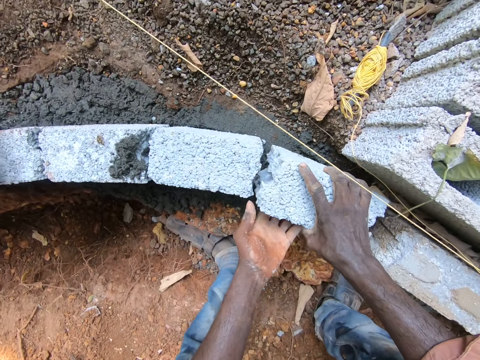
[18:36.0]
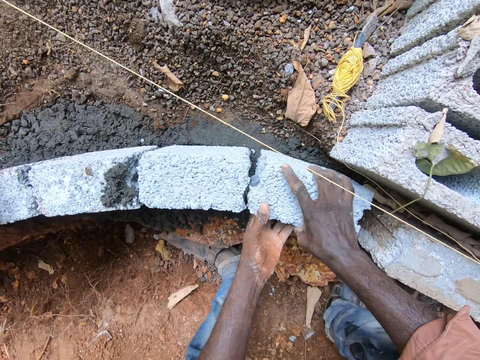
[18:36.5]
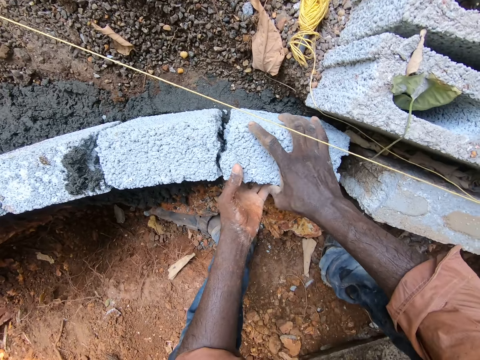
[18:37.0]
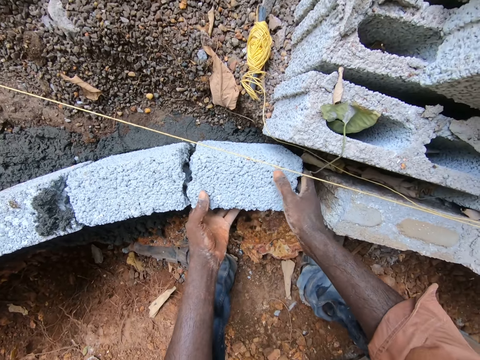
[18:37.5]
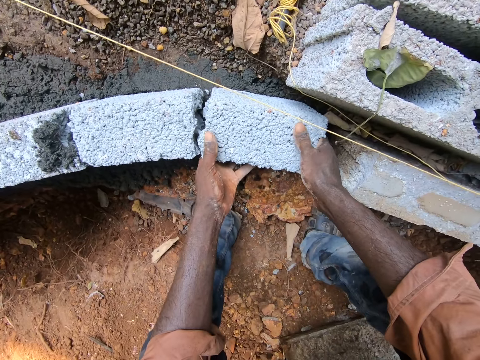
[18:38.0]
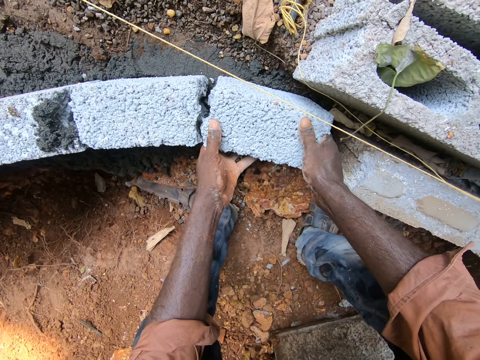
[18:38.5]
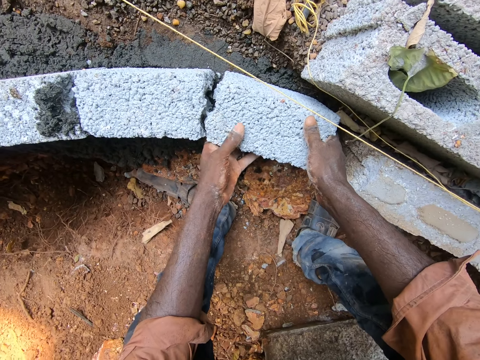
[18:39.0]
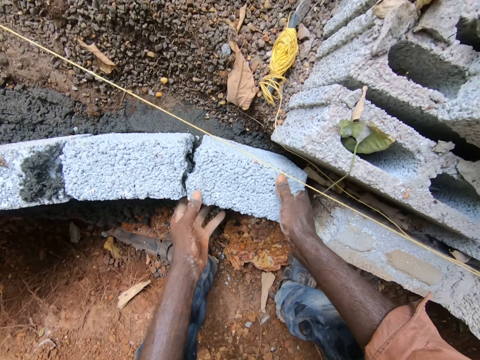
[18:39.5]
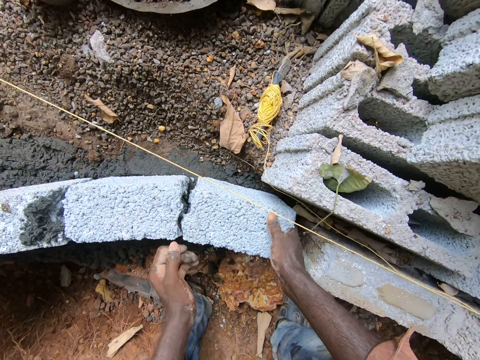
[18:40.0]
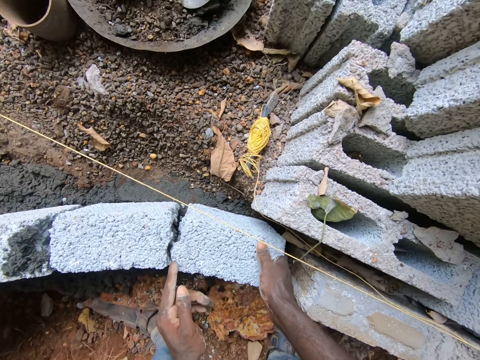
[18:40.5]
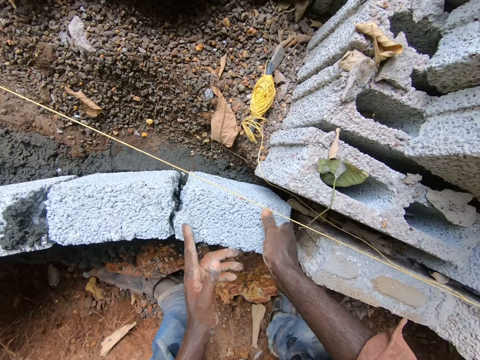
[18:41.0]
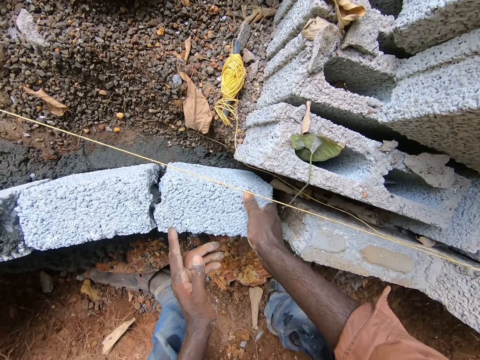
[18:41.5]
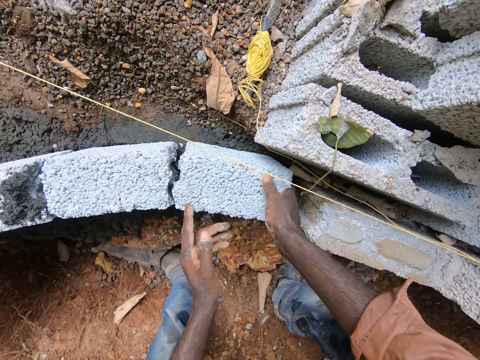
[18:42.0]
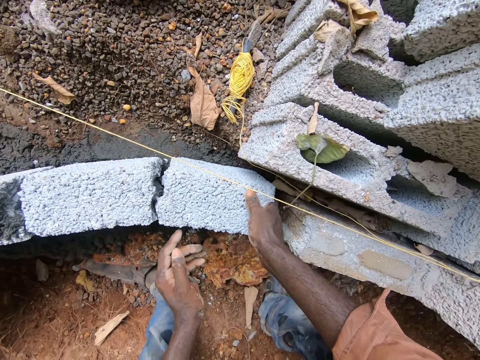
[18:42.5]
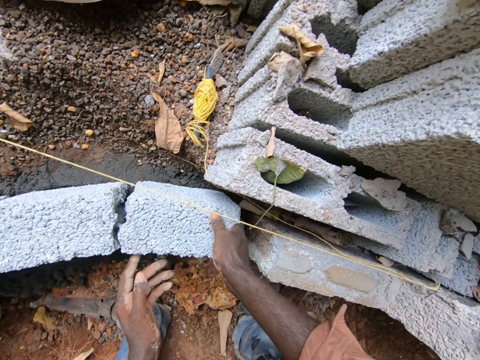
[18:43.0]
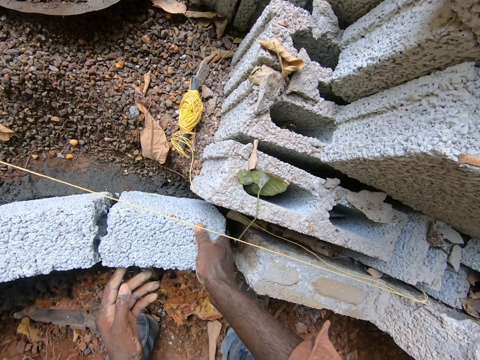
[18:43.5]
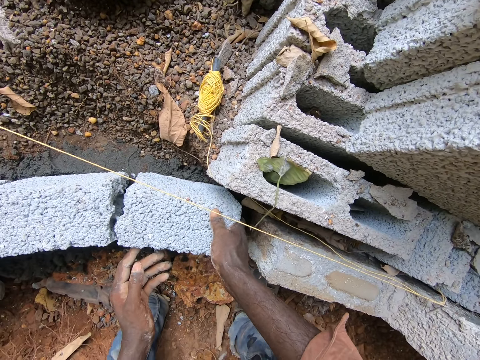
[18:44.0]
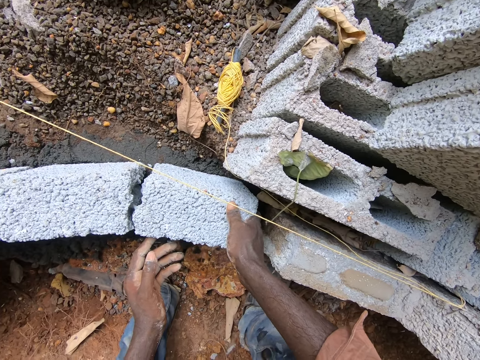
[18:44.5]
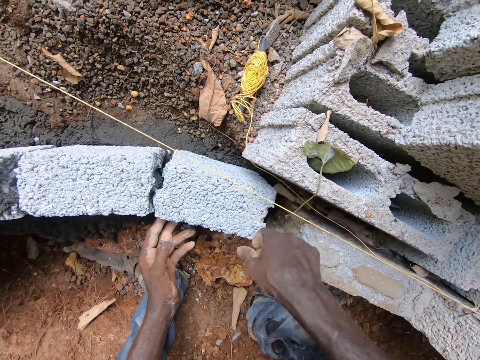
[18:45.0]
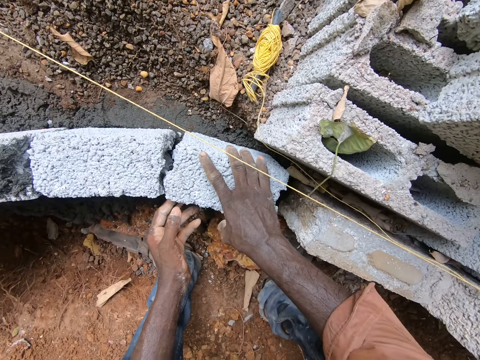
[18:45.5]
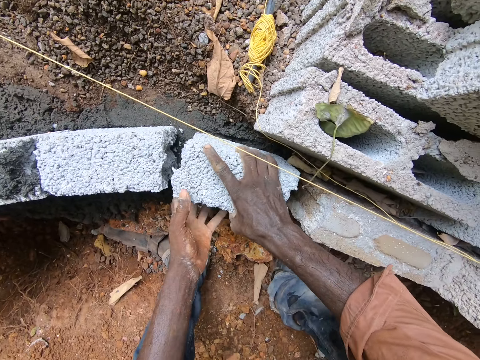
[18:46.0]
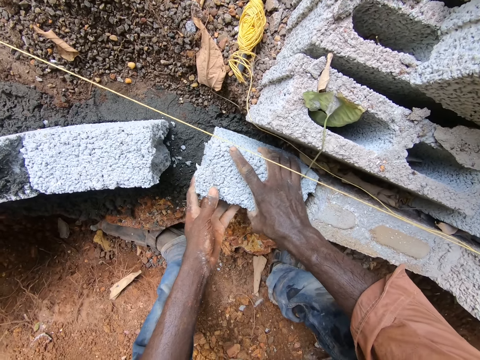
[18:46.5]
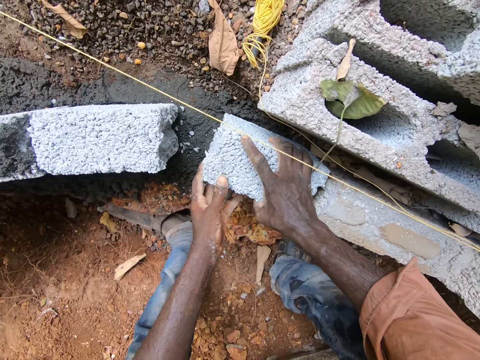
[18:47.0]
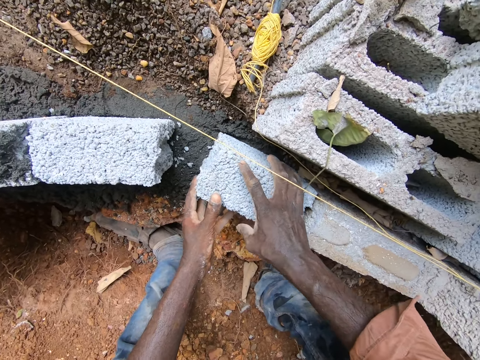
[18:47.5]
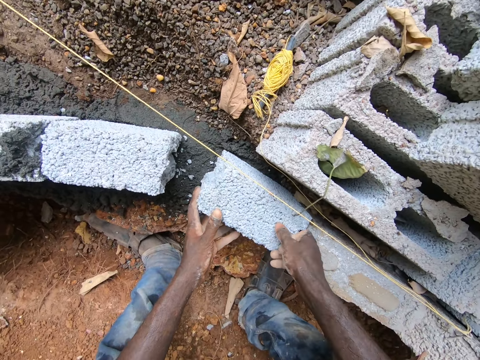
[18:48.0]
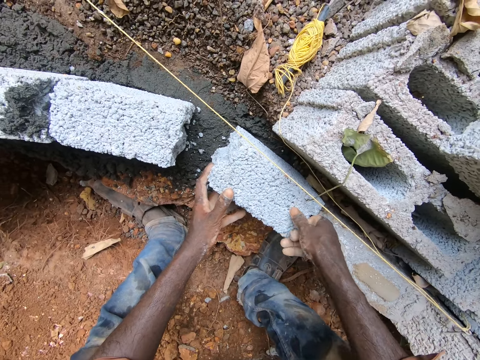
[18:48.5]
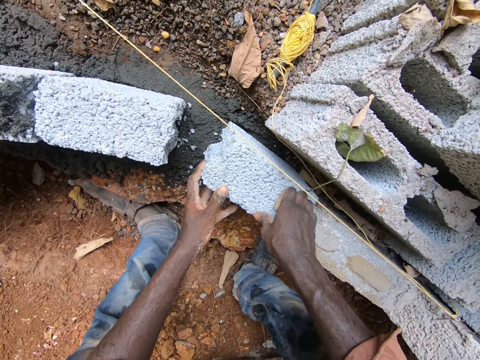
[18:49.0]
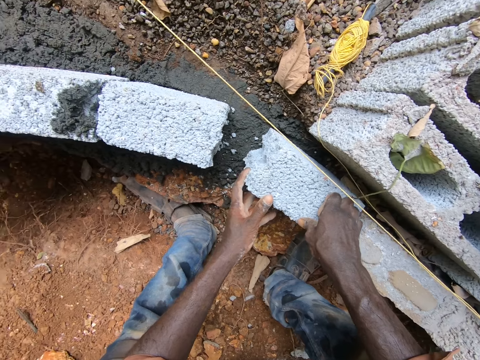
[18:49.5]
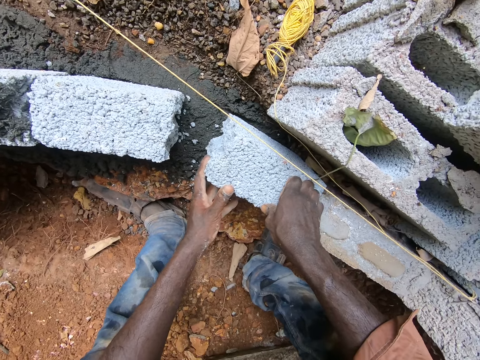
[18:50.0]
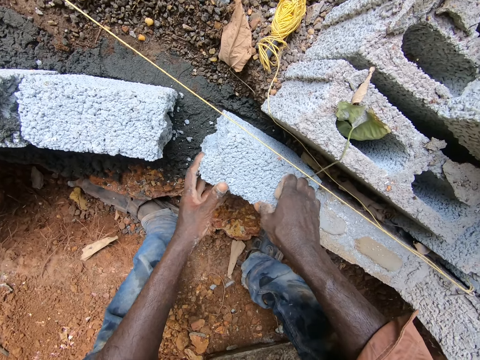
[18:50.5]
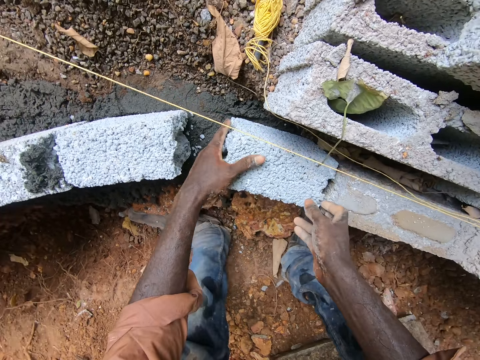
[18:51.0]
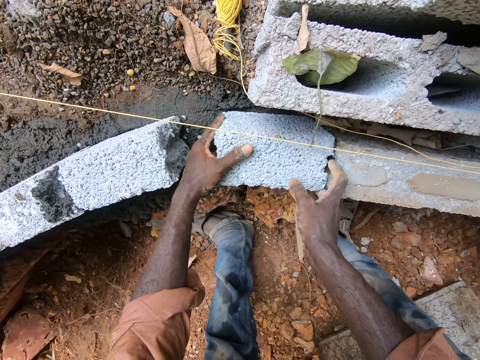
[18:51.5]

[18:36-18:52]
The camera wearer puts the brick on the leveled mortar on the foundation. They move the brick. They adjust the brick.

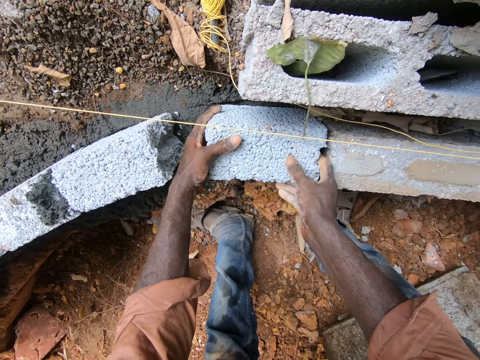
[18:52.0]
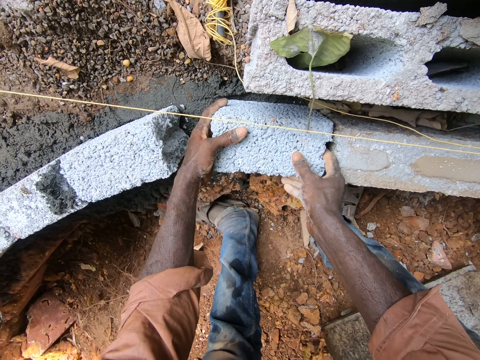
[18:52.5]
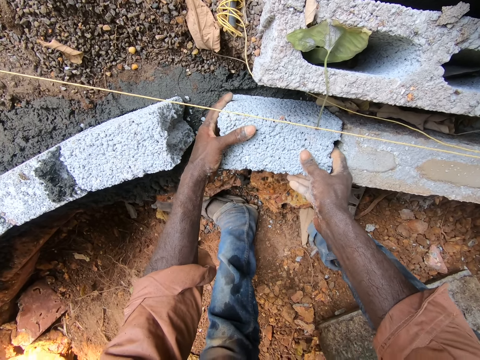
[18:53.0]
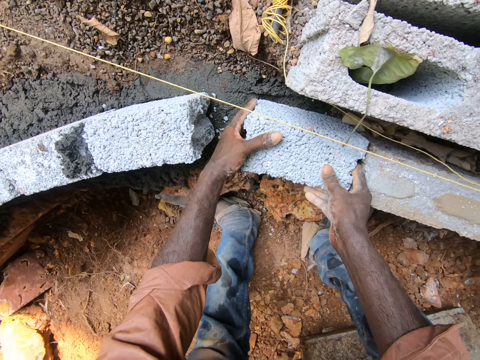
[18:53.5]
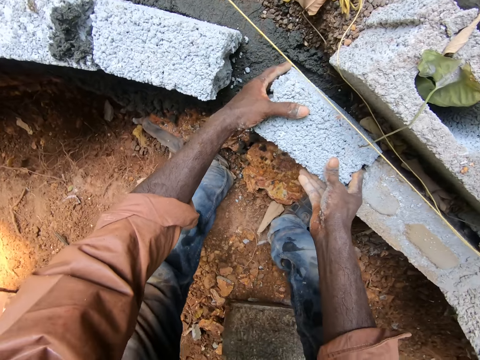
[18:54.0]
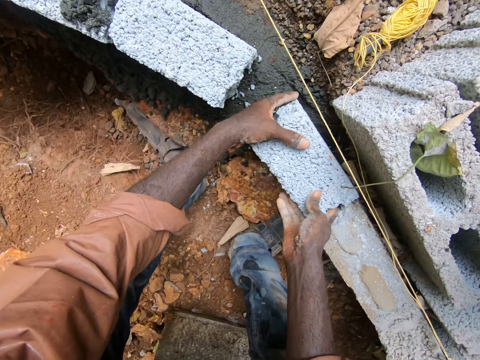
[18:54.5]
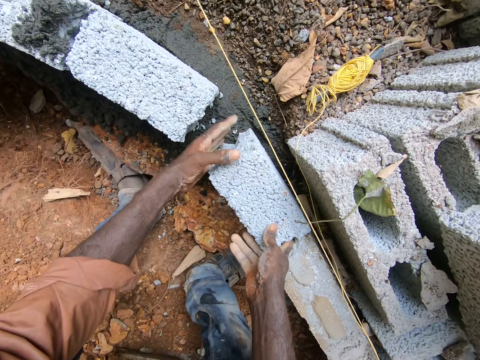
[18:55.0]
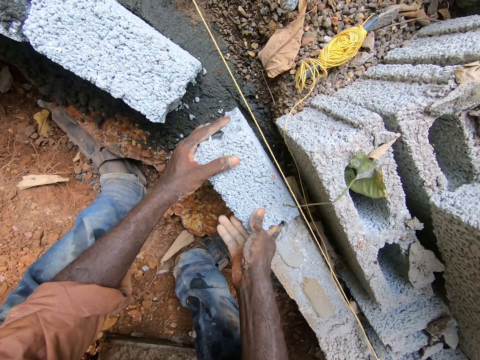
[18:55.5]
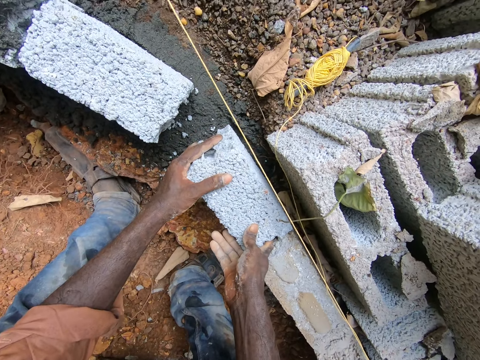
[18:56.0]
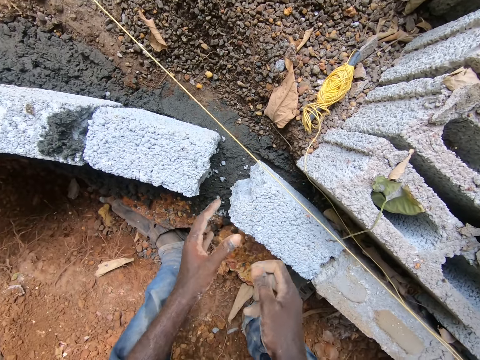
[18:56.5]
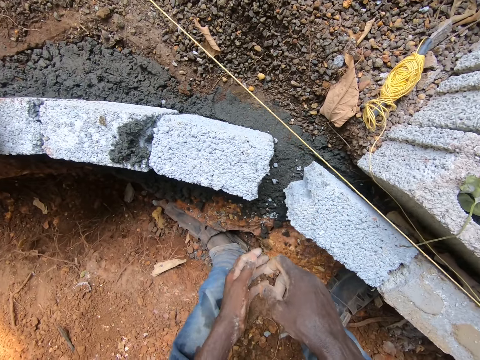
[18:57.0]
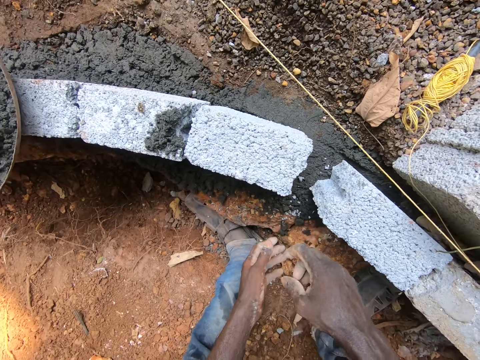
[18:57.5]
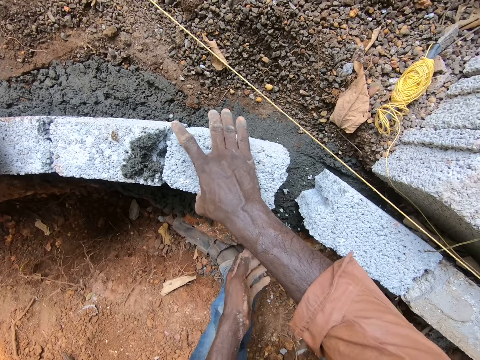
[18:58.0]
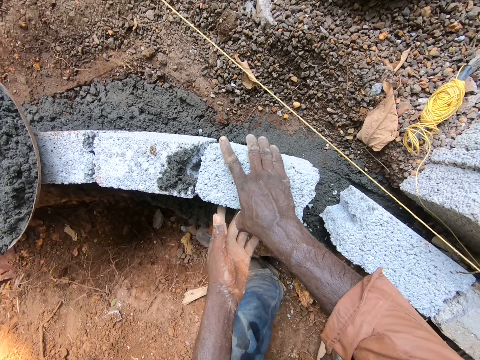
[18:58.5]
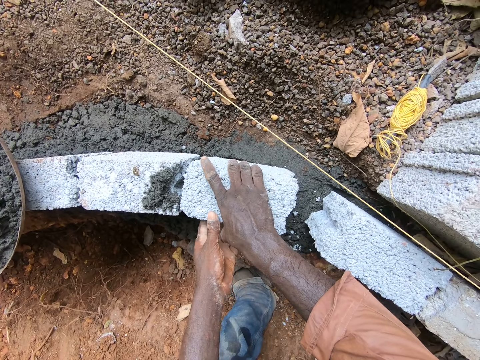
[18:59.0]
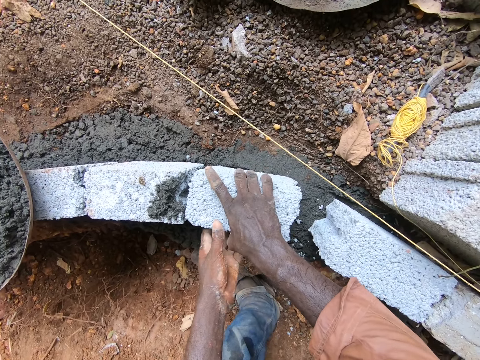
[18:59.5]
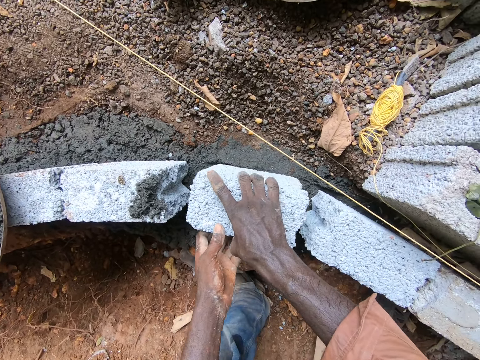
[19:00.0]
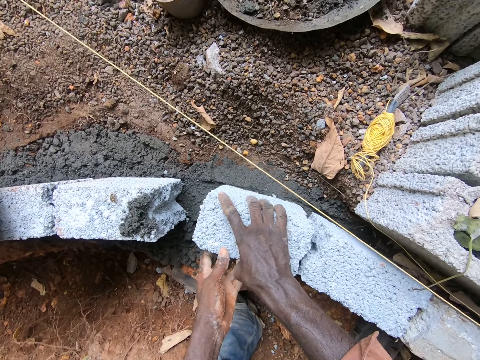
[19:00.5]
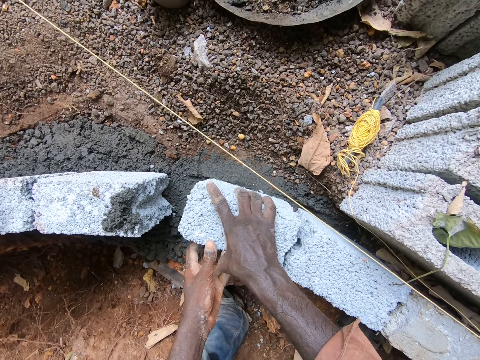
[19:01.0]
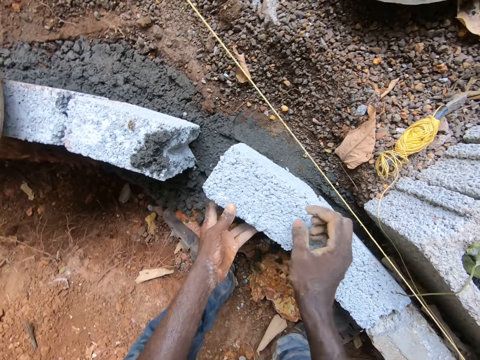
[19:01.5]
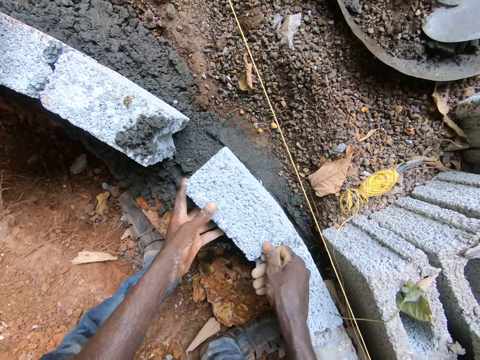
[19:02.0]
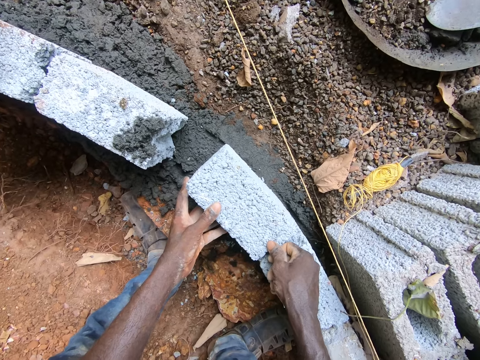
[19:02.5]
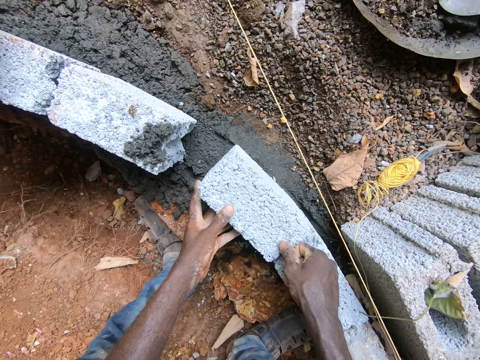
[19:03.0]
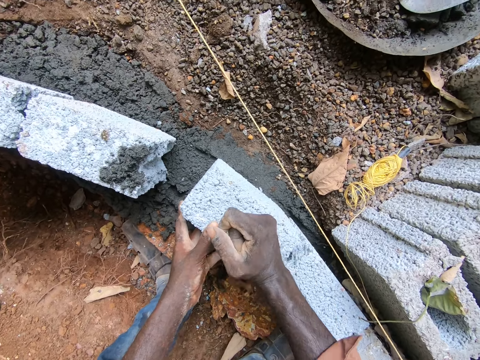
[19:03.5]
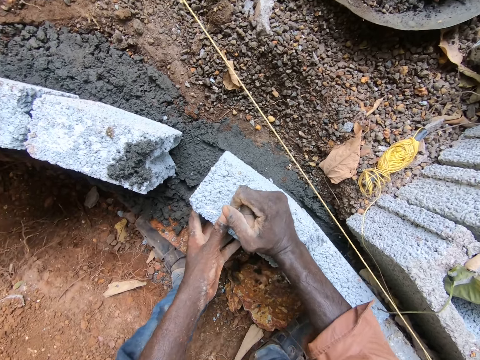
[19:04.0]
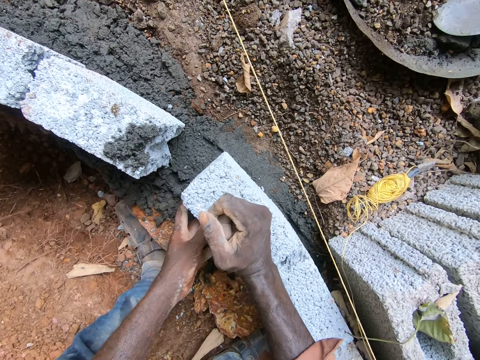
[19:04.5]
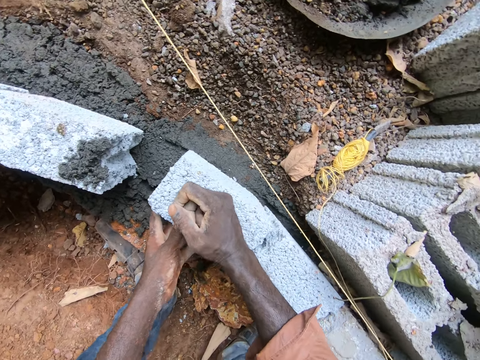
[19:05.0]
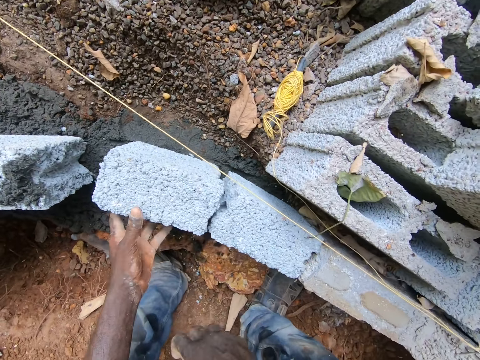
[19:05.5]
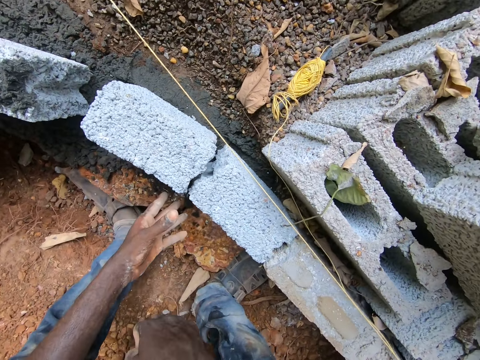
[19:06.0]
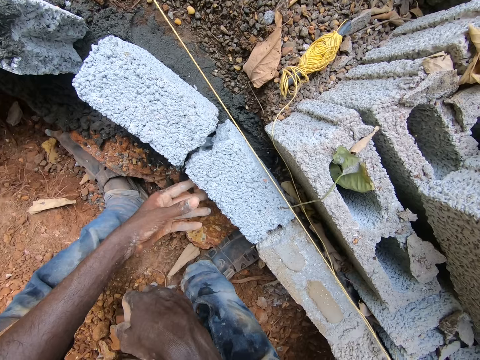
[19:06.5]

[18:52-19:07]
The camera wearer moves the brick. They hold the brick. They hit the brick with the hand.
